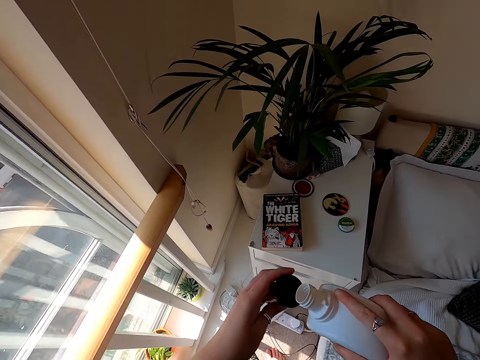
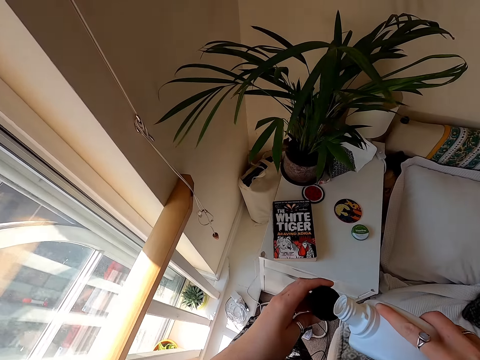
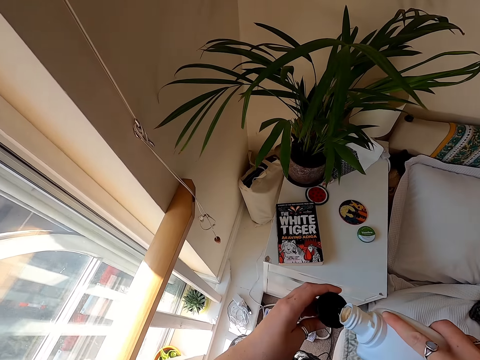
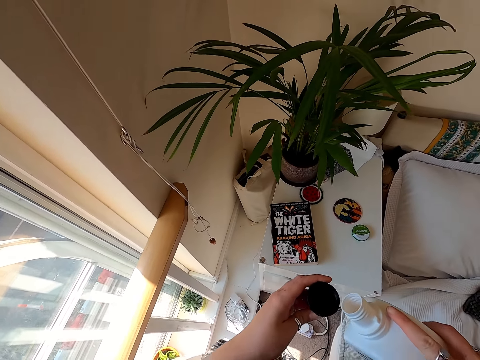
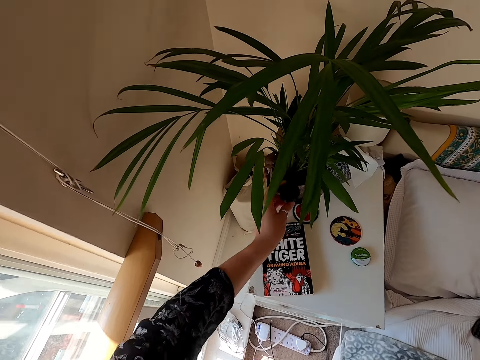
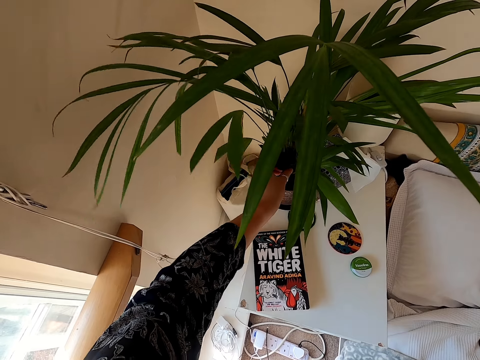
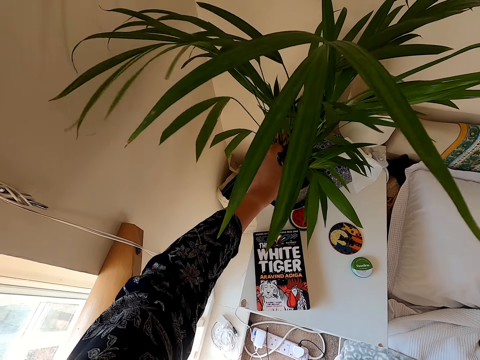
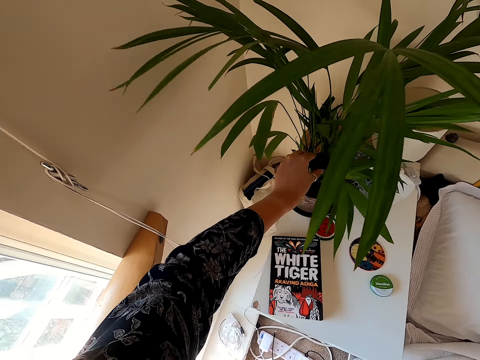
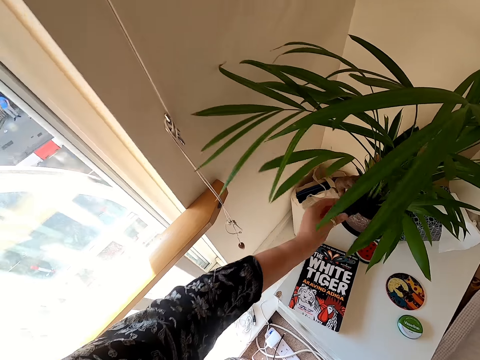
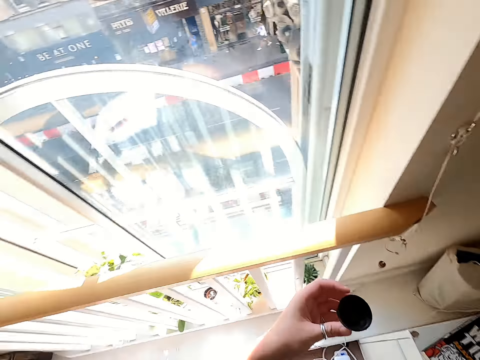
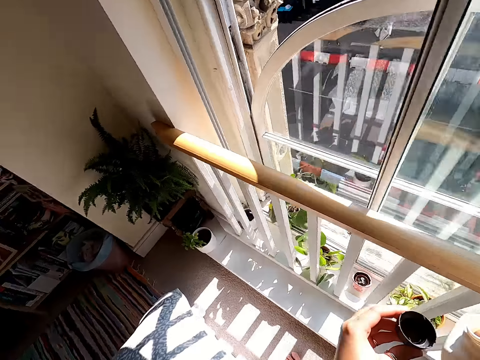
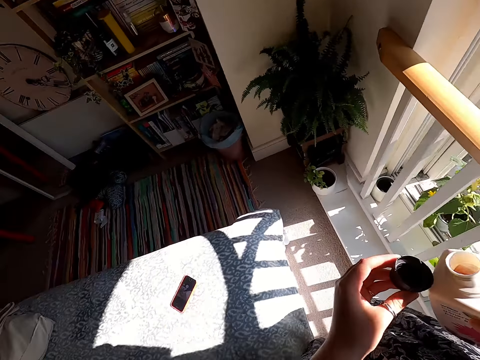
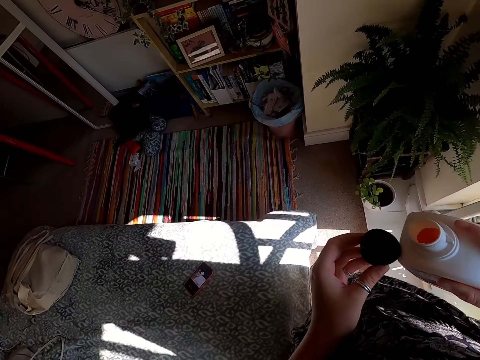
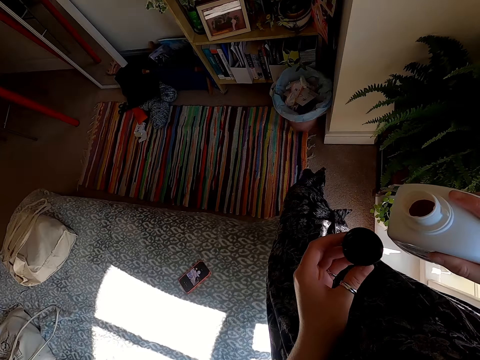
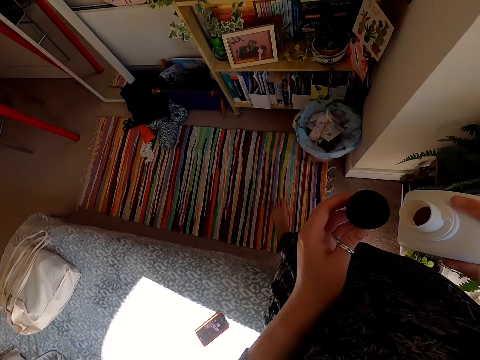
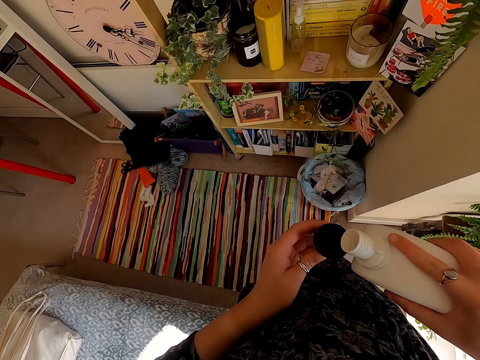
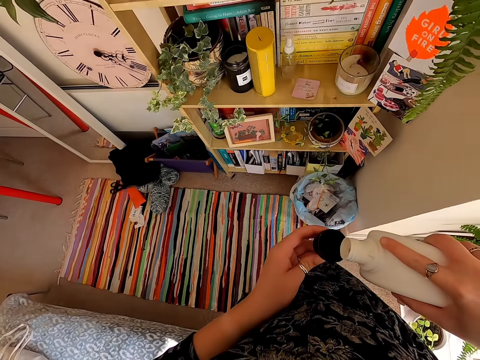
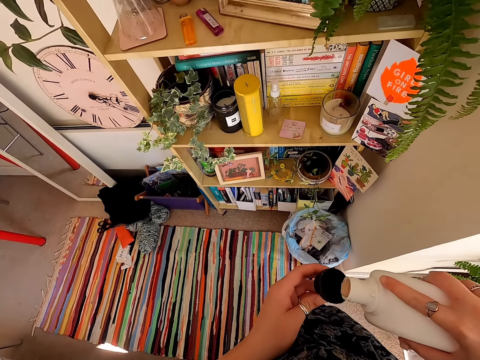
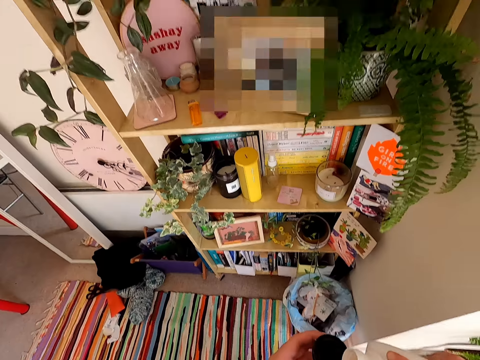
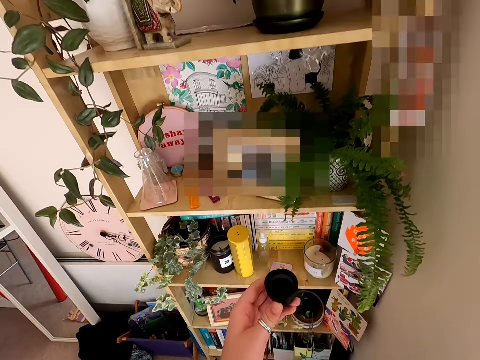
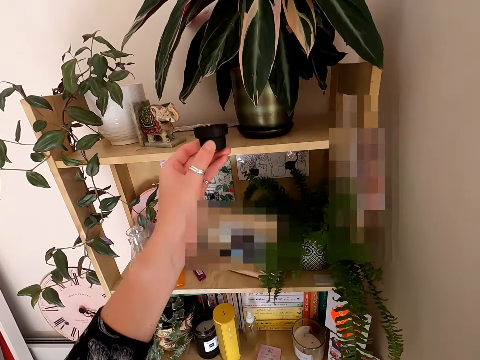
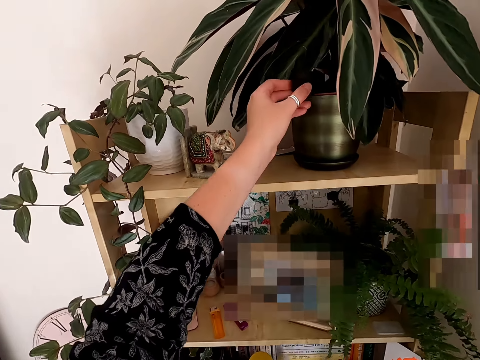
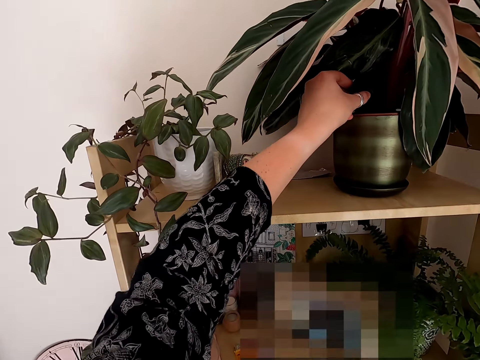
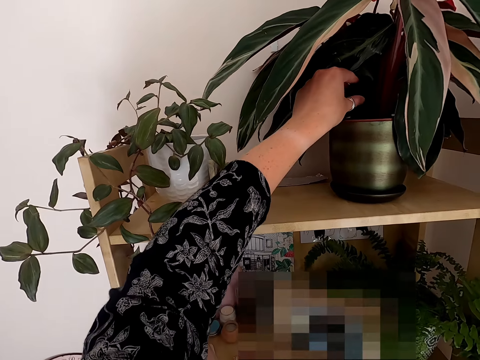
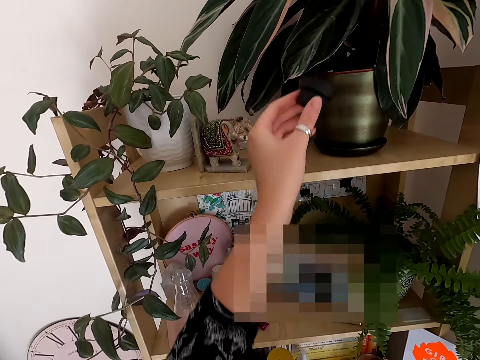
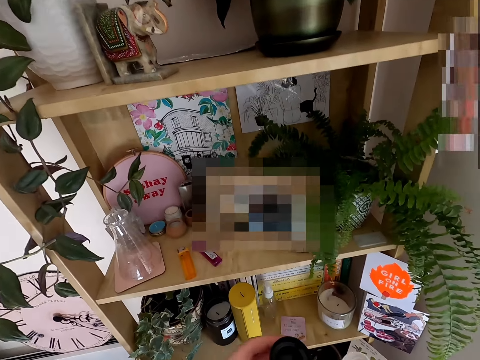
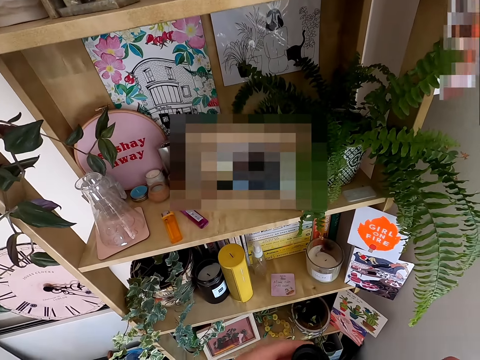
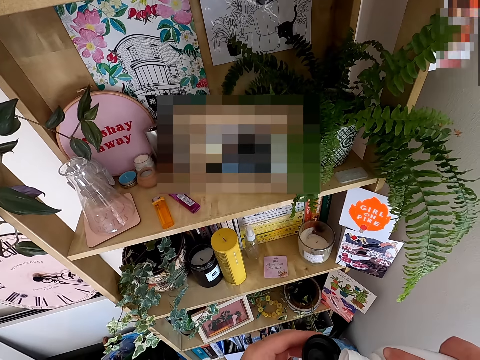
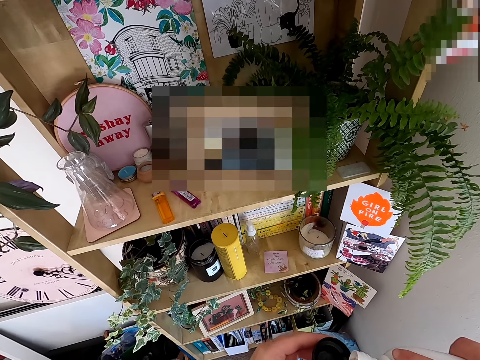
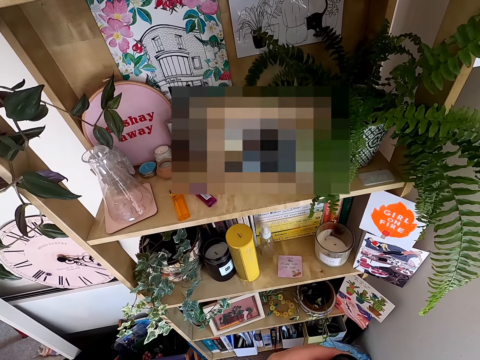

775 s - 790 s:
The camera wearer makes a step. They pour something on the lid. They lift the lid. They pour something on the plant. They lift the lid. They walk around. They pour something on the lid. They lift the lid. They pour something on the plant. They pull back the left hand. They pour something on the lid.

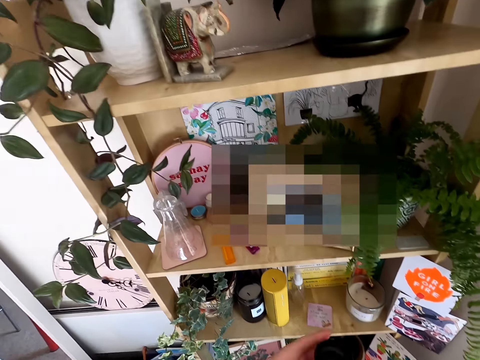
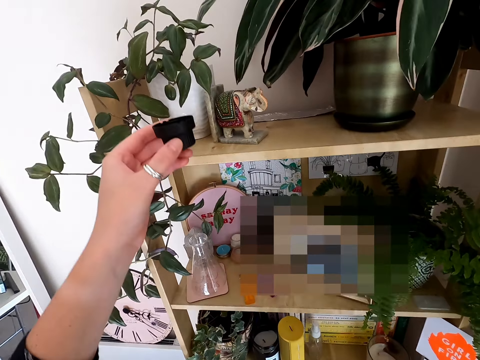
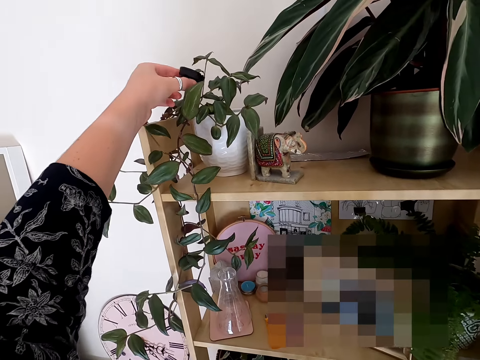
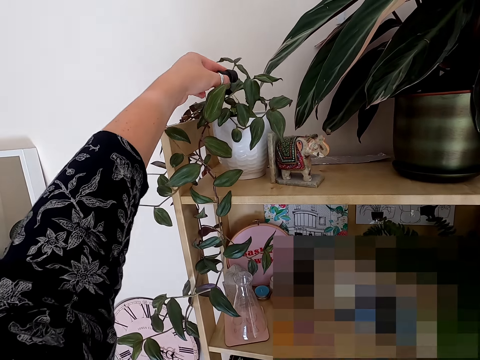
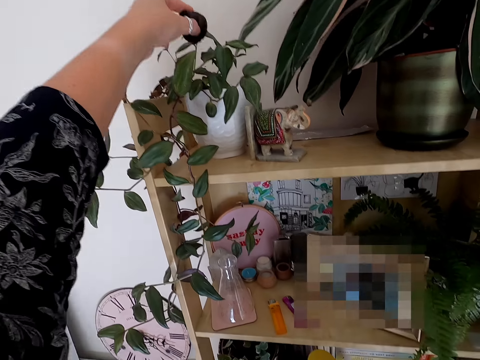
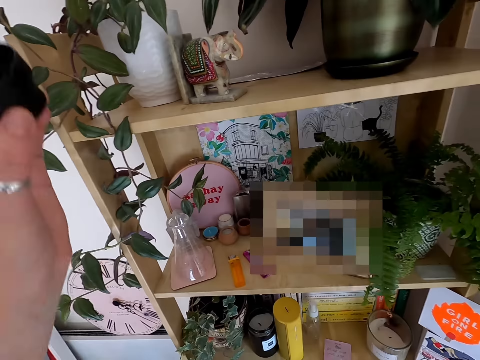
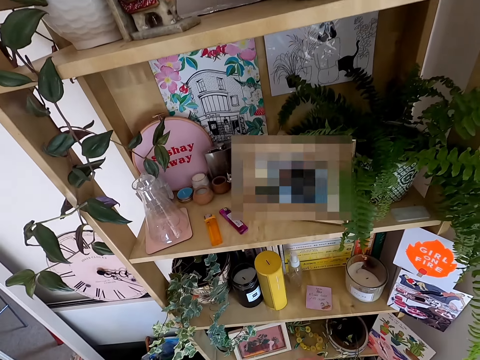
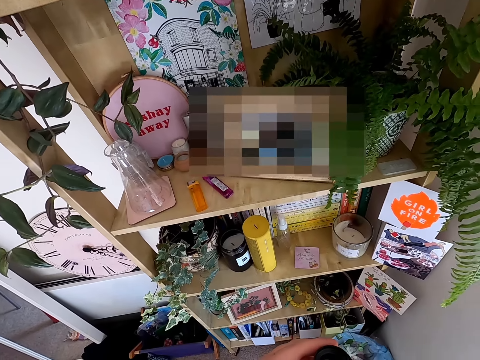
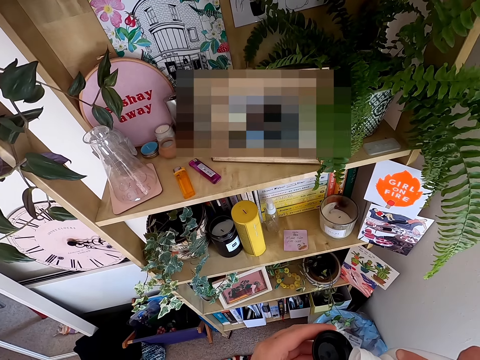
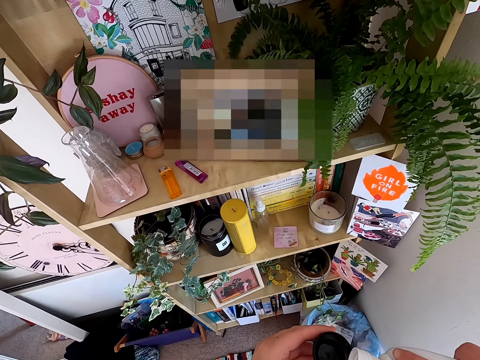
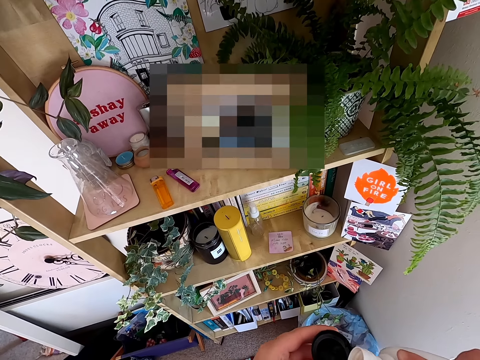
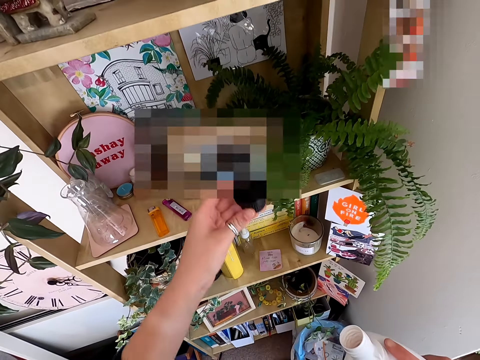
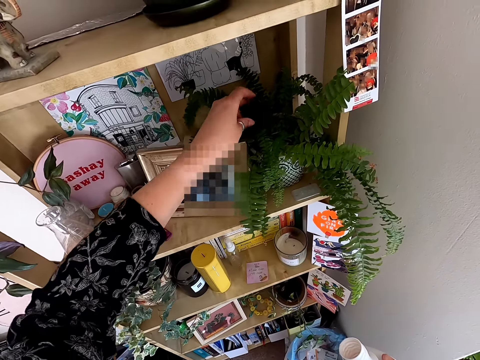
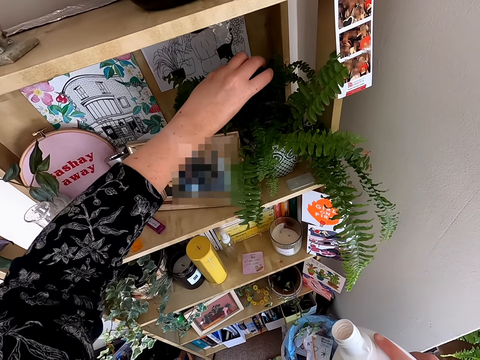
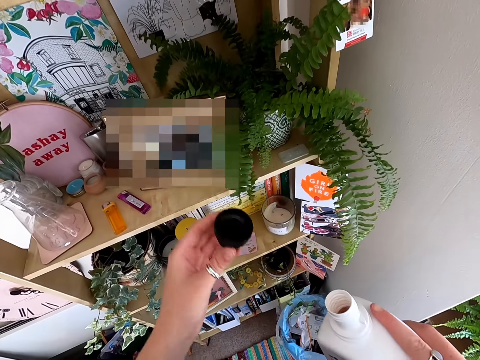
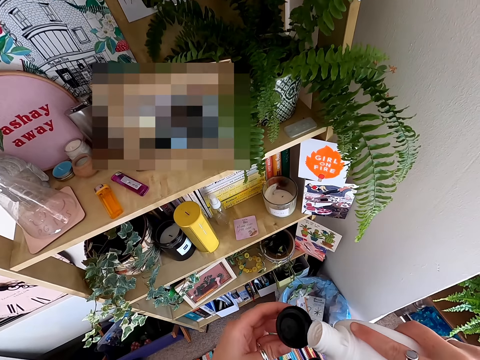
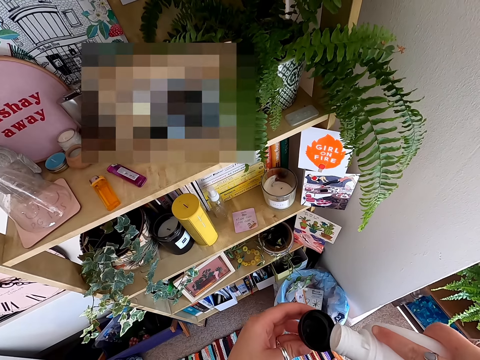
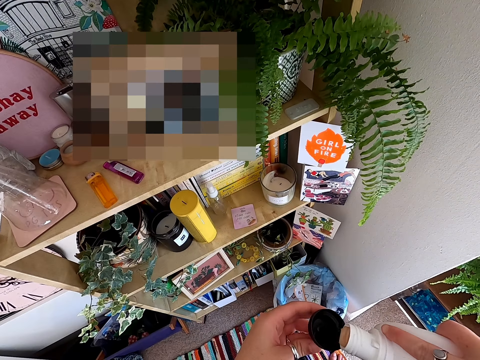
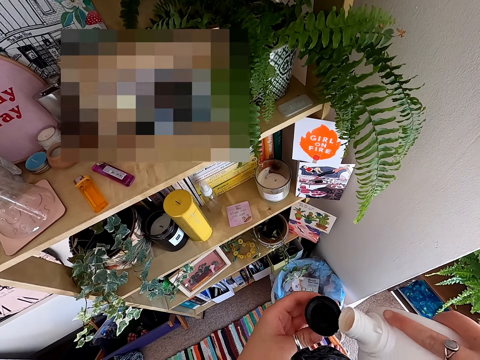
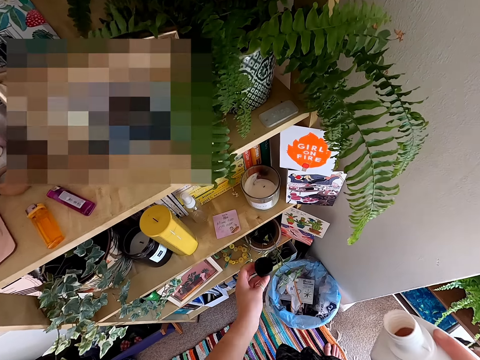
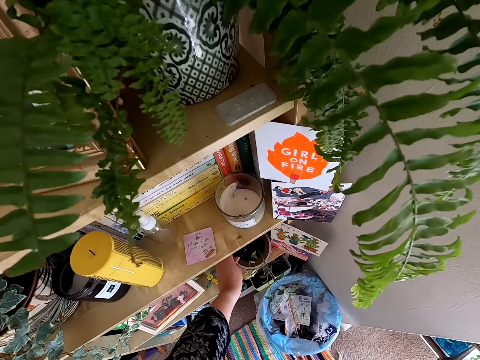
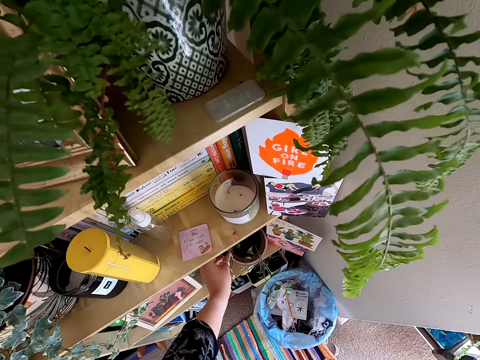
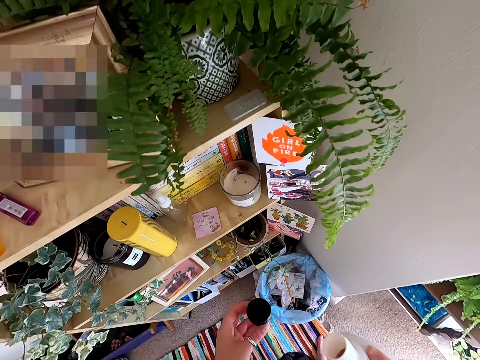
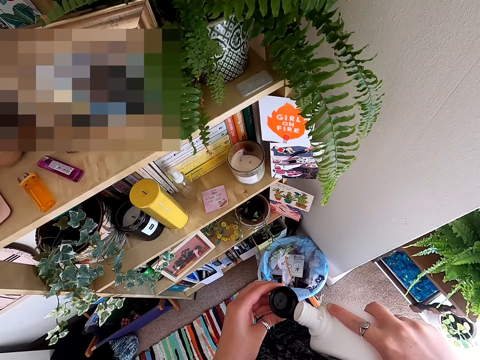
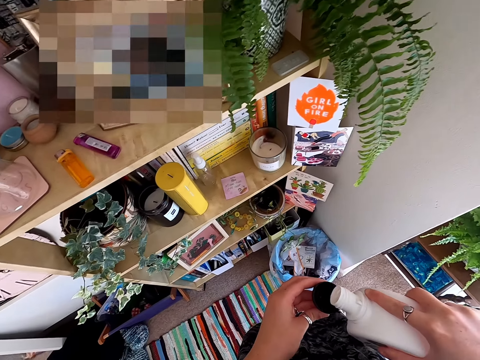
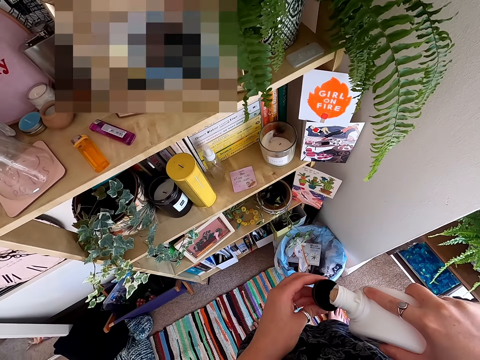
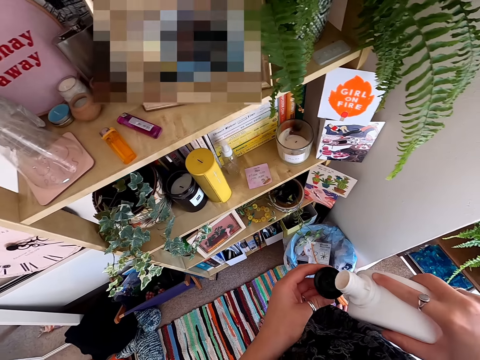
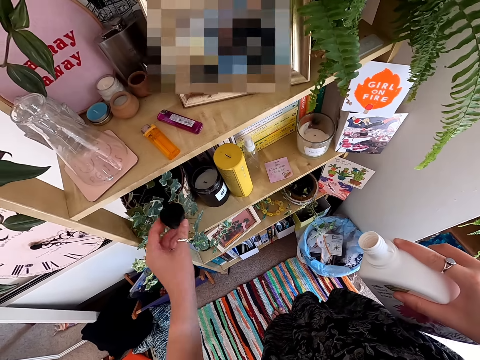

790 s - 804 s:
The camera wearer lifts the lid. They pour something on the plant. They pull back the left hand. They pour something on the lid. They lift the lid. They pour something on the plant. They pull back the left hand. They pour something on the lid. They move the lid. They pour something on the plant. They pull back the left hand. They pour something on the lid.
